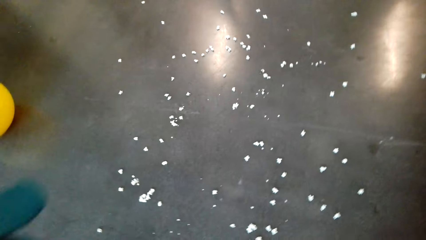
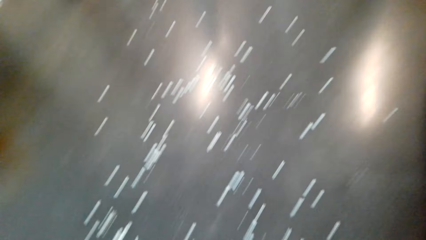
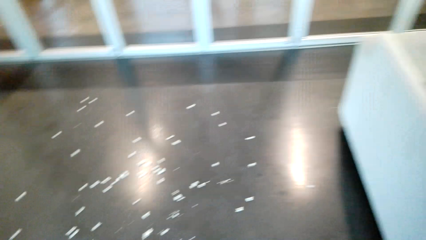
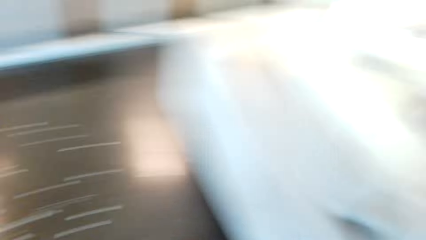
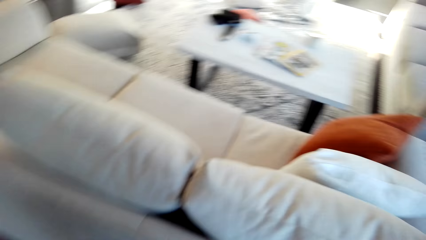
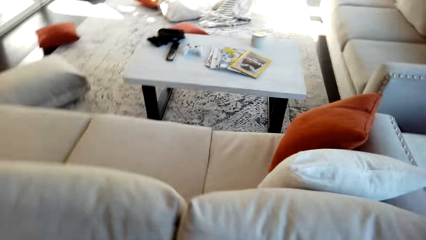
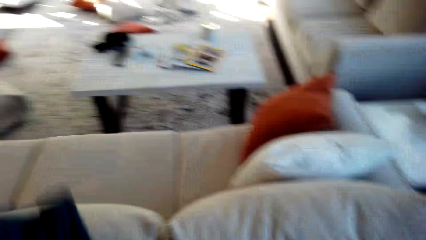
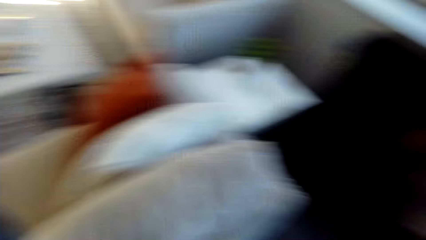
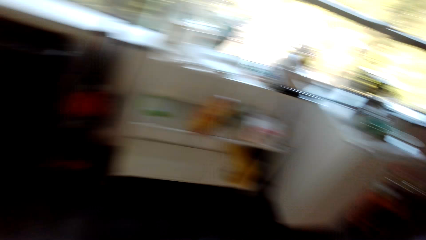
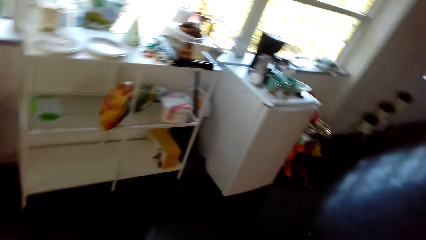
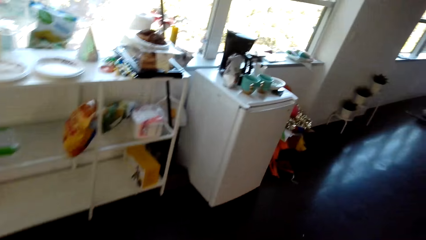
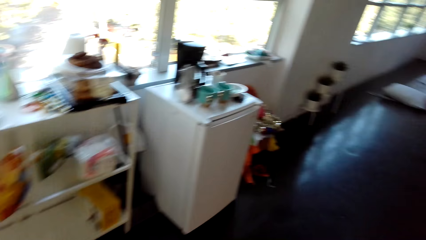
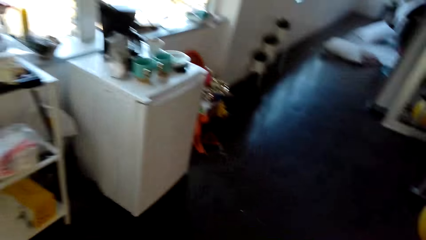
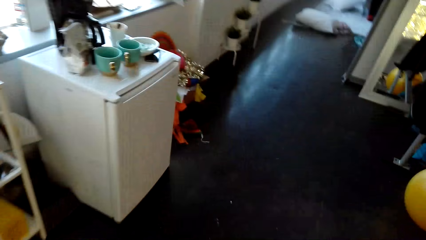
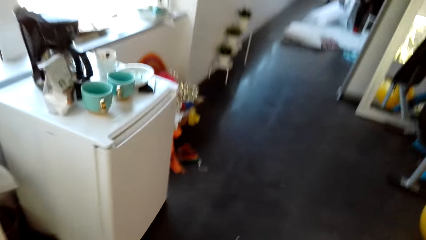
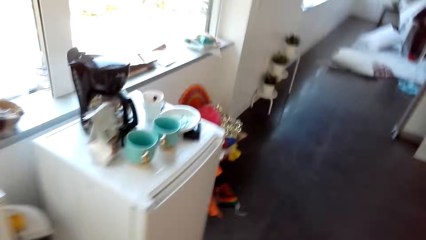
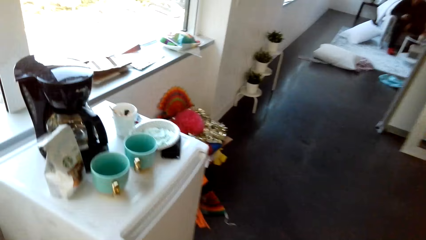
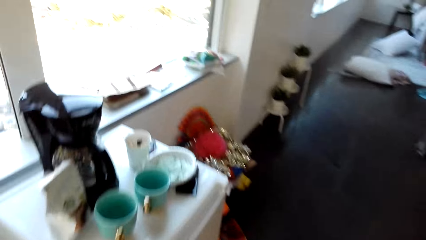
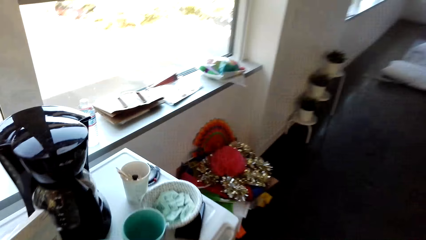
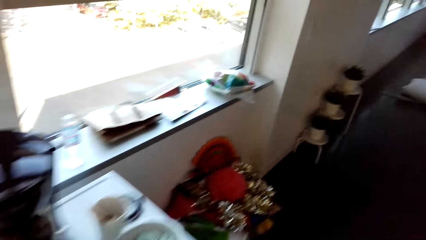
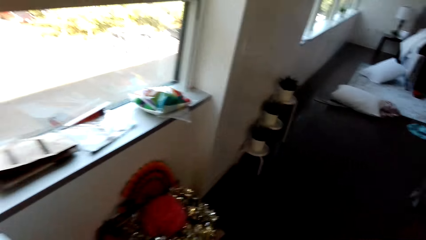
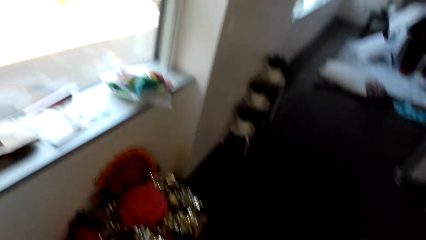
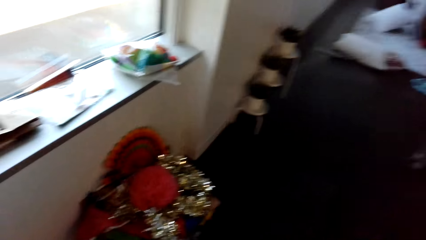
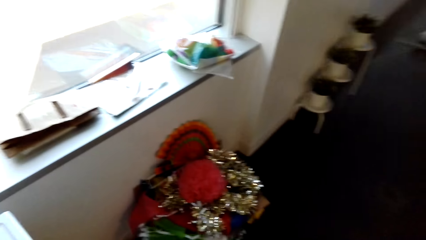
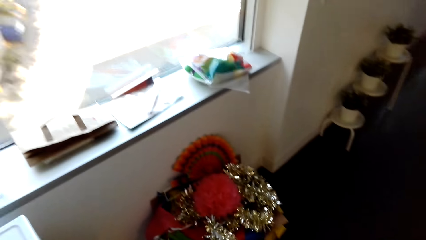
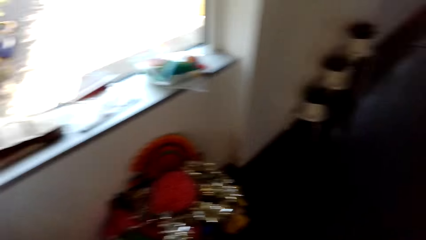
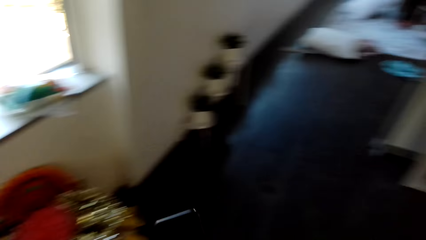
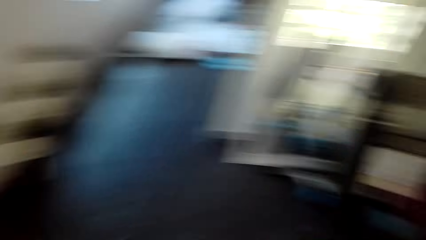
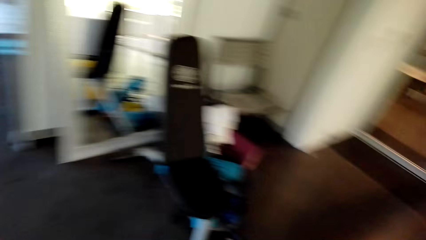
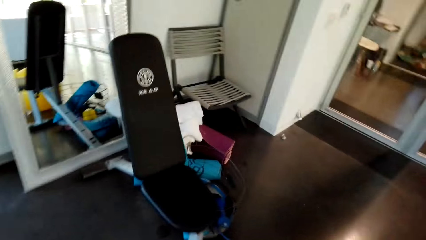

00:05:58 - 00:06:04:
The camera wearer throws the clothes on the sofa. They look around the room. They walk around the house.

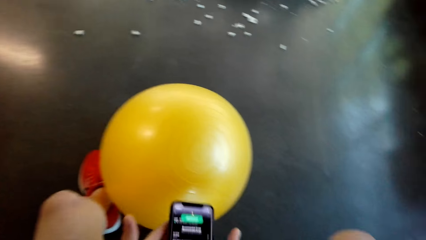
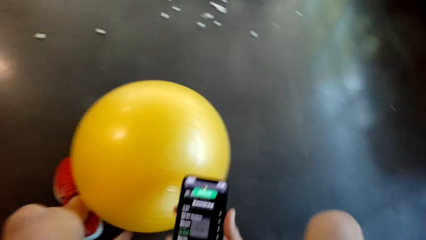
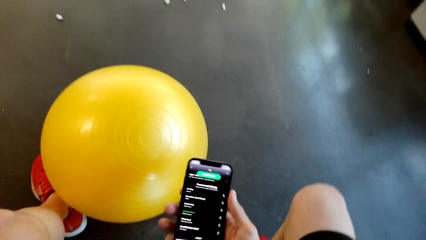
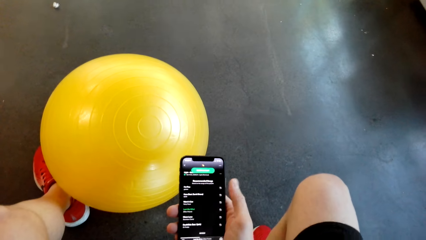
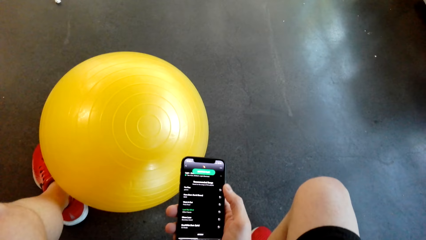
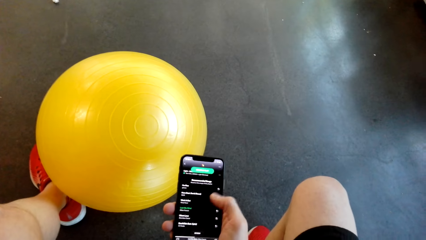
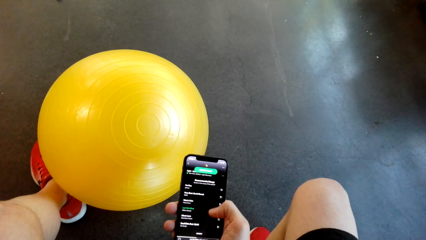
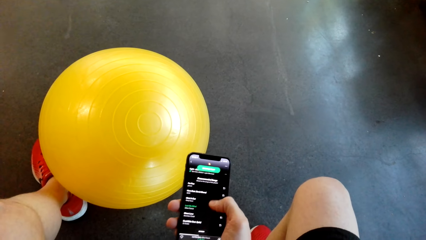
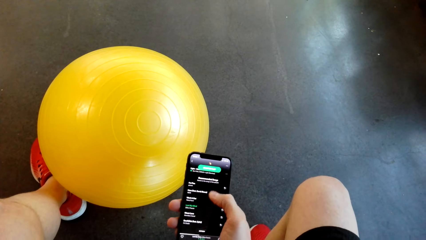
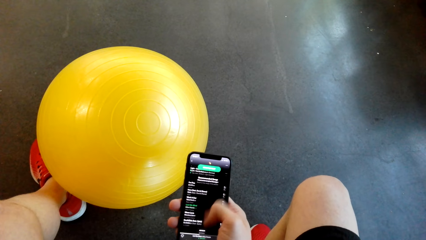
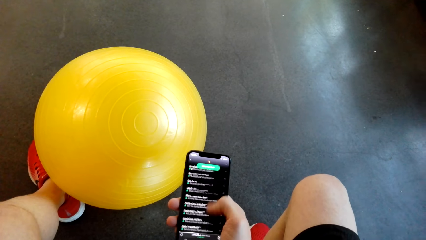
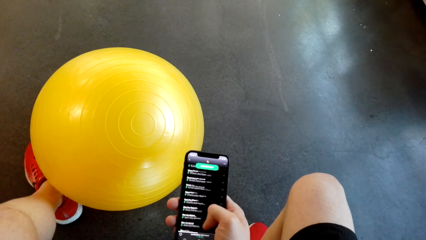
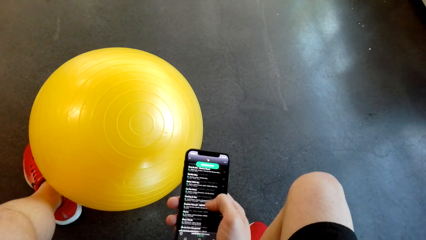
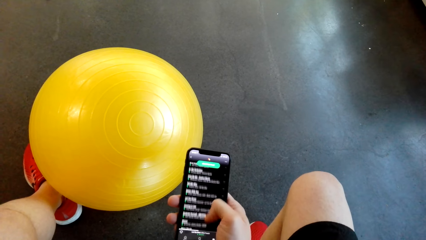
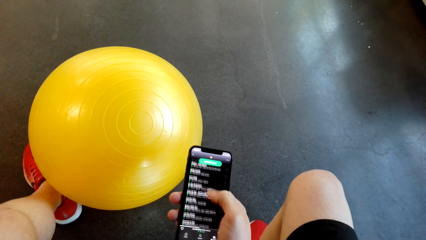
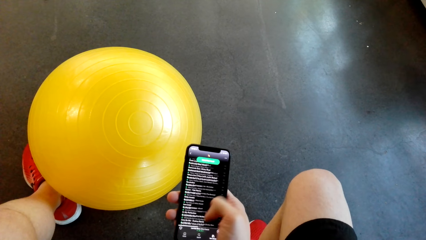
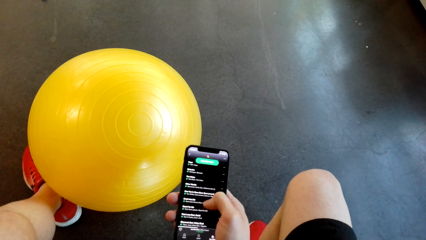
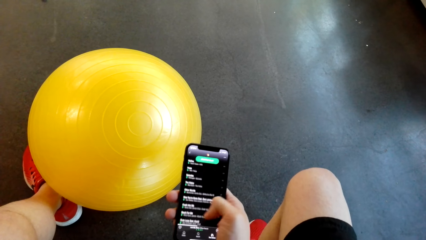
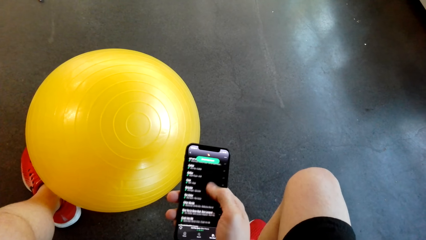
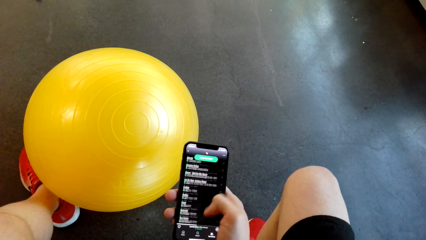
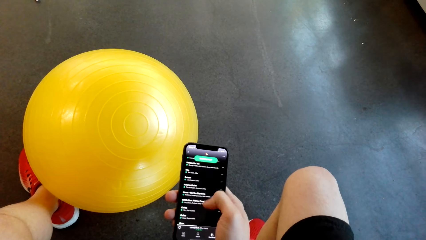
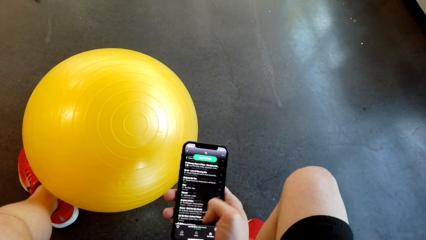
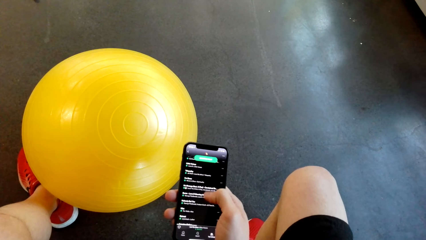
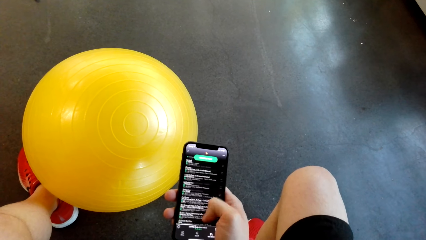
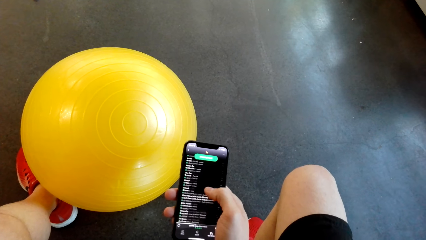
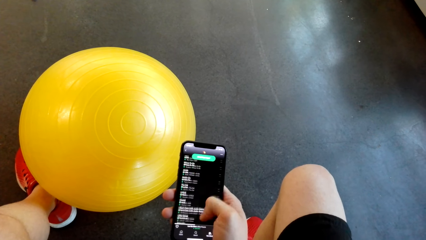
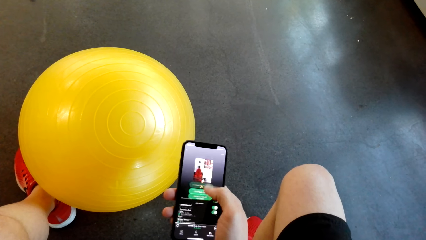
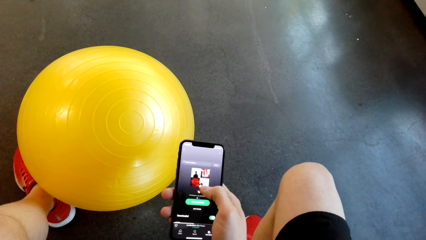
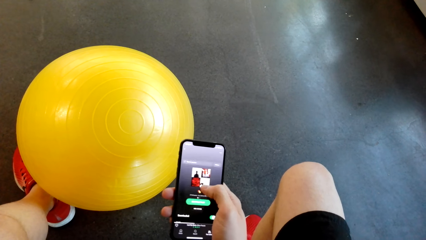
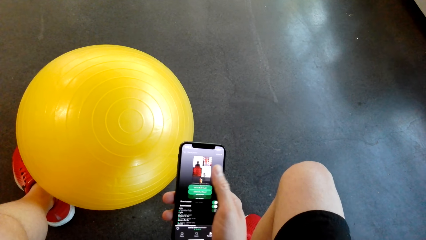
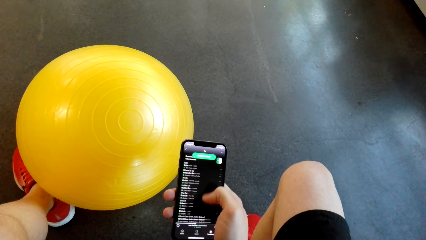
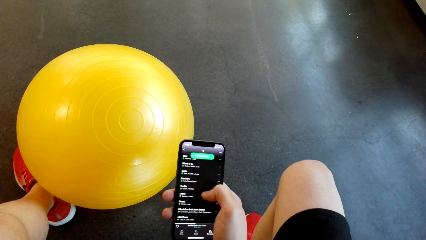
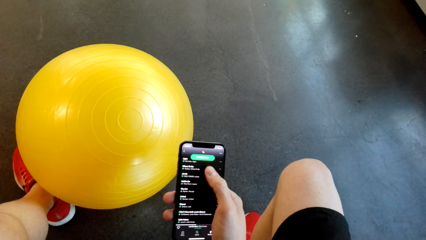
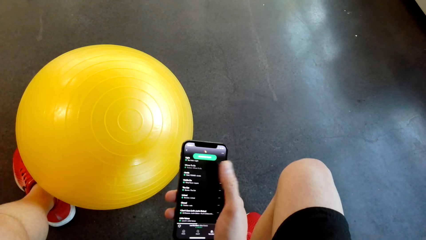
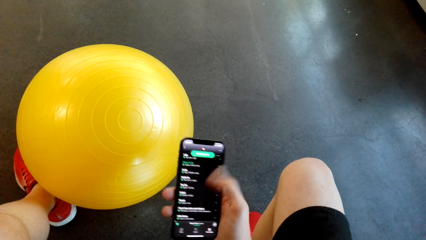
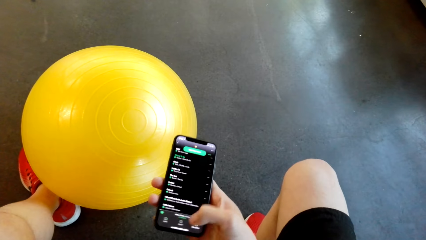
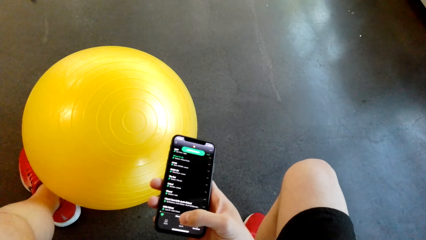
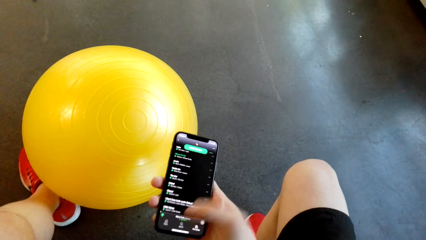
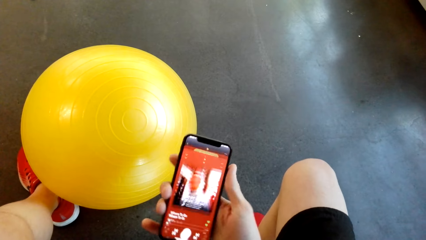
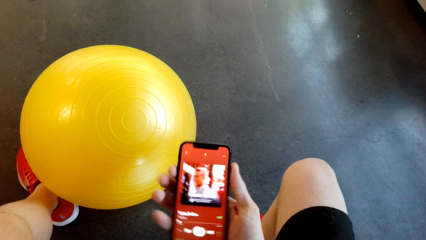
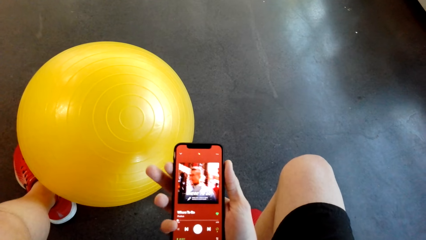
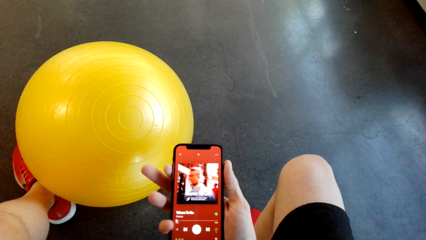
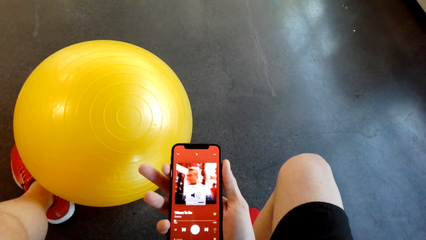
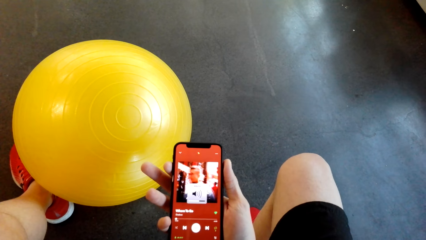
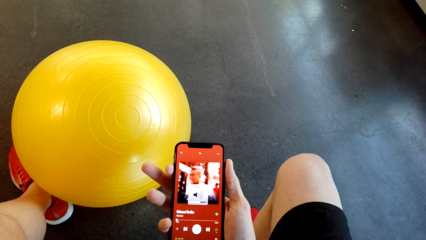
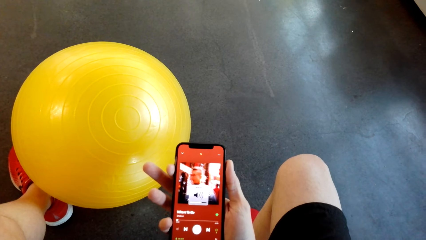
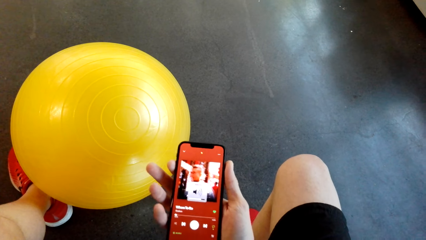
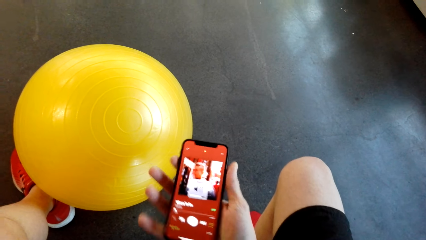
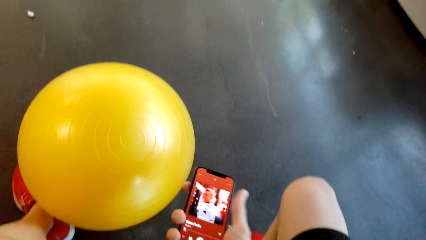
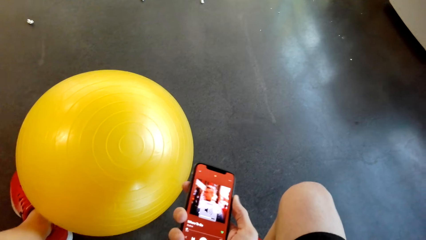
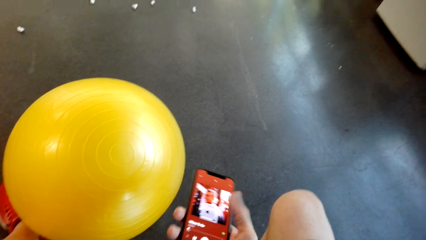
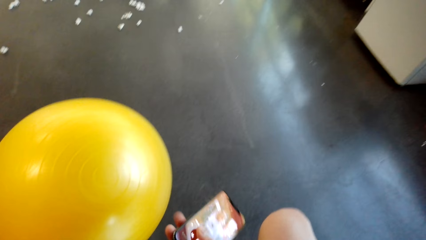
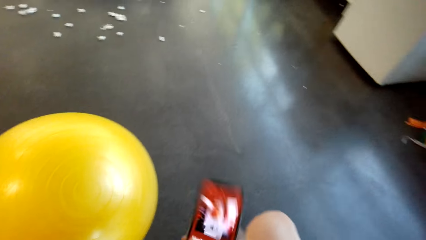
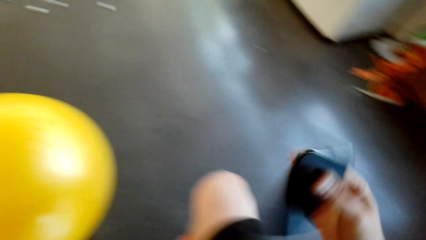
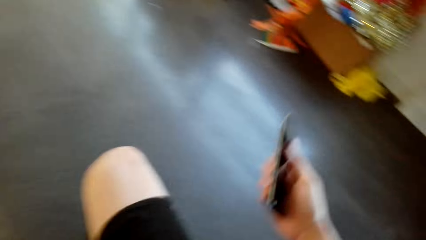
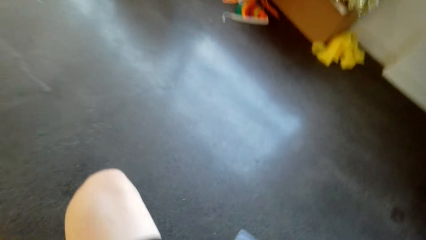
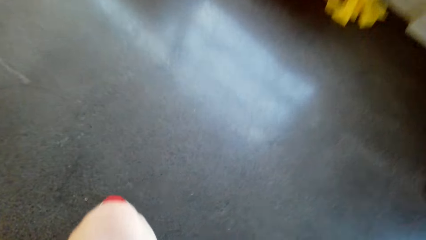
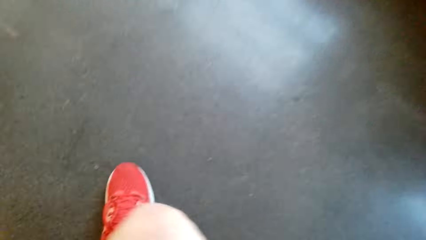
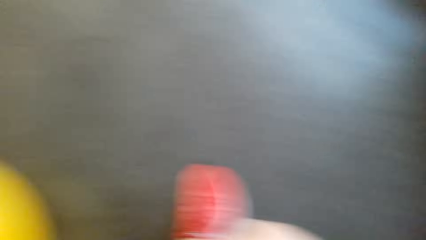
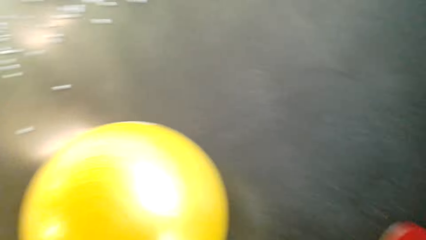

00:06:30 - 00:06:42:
The camera wearer operates a phone.
